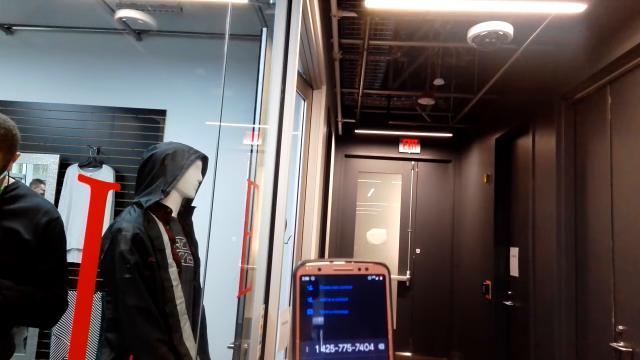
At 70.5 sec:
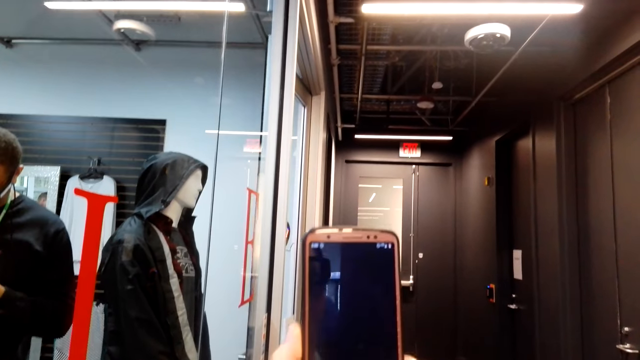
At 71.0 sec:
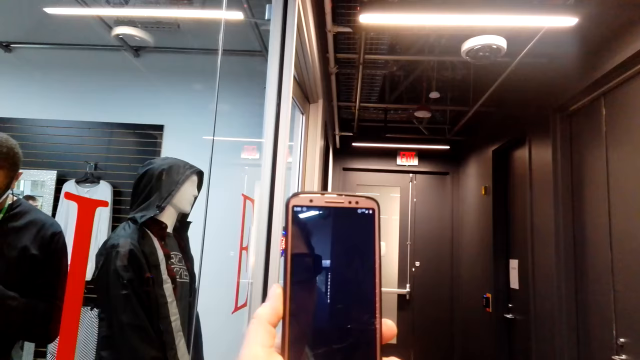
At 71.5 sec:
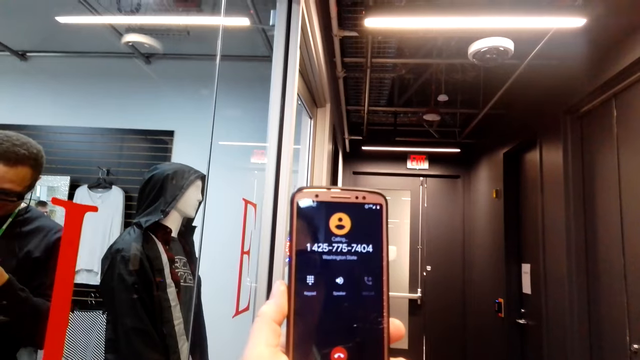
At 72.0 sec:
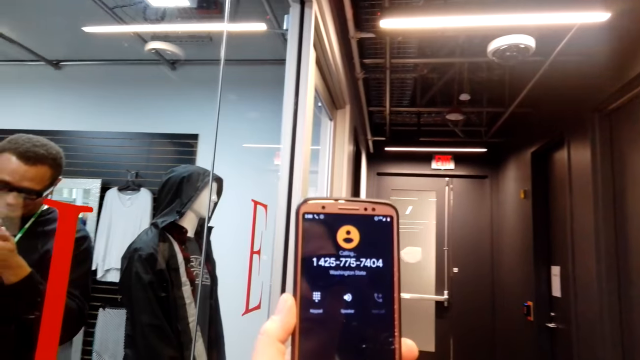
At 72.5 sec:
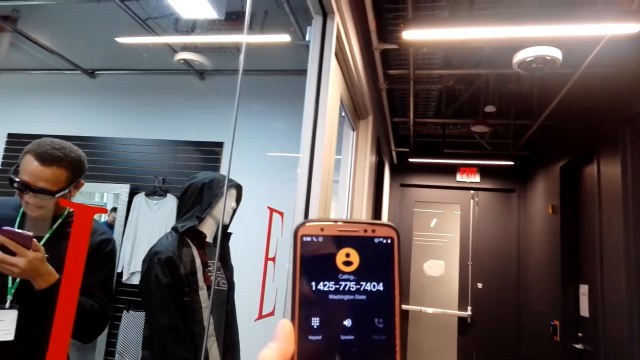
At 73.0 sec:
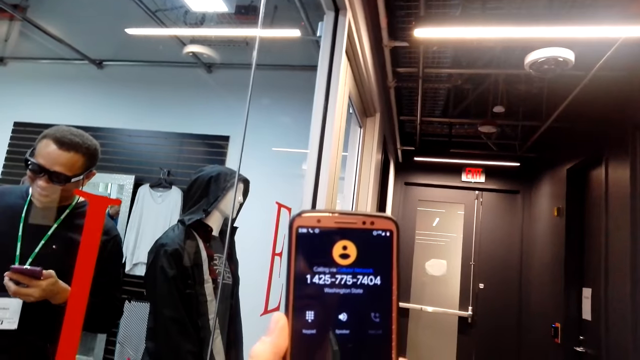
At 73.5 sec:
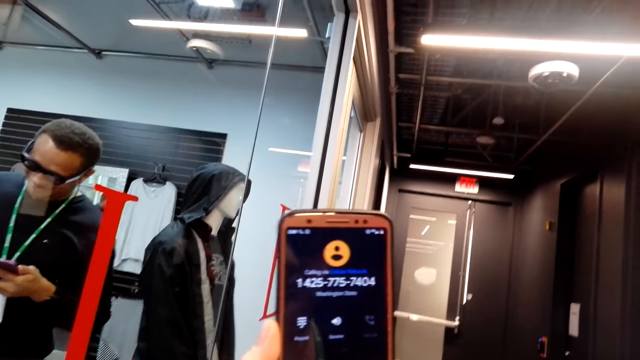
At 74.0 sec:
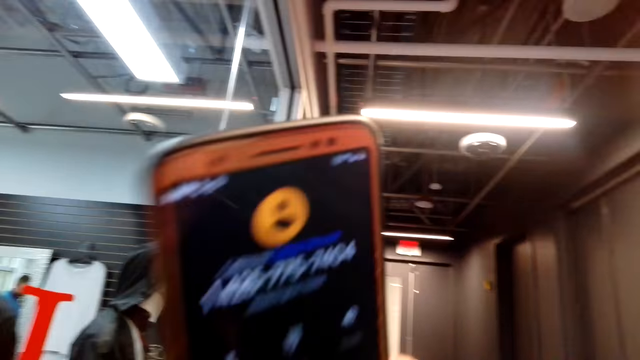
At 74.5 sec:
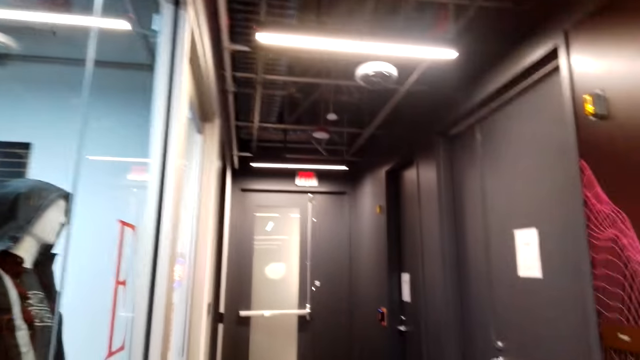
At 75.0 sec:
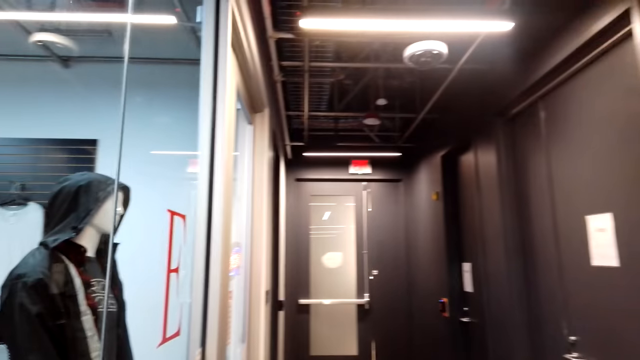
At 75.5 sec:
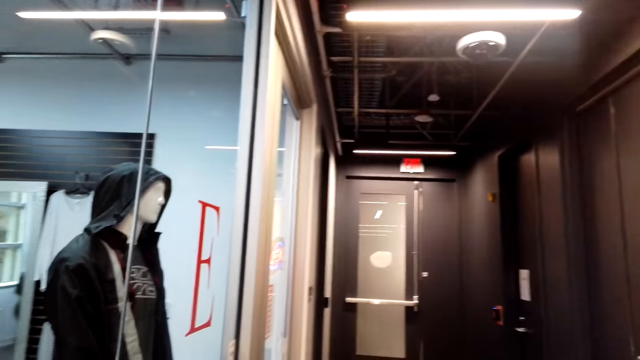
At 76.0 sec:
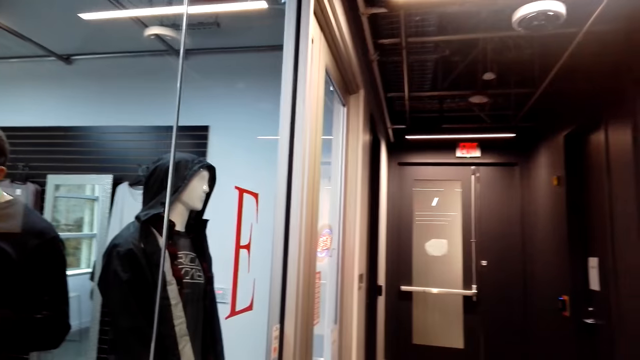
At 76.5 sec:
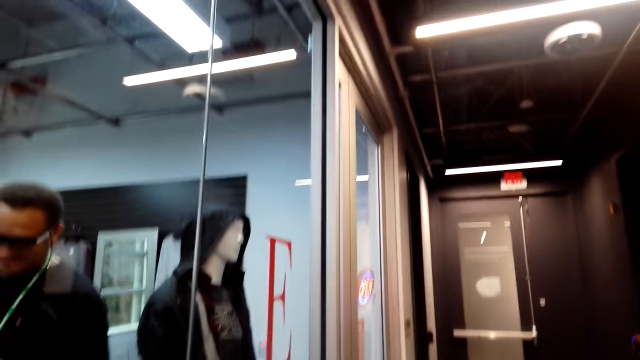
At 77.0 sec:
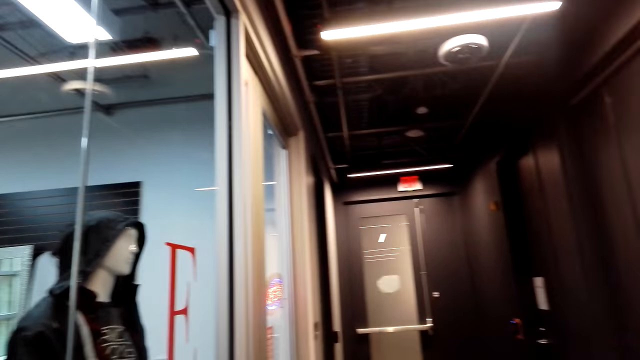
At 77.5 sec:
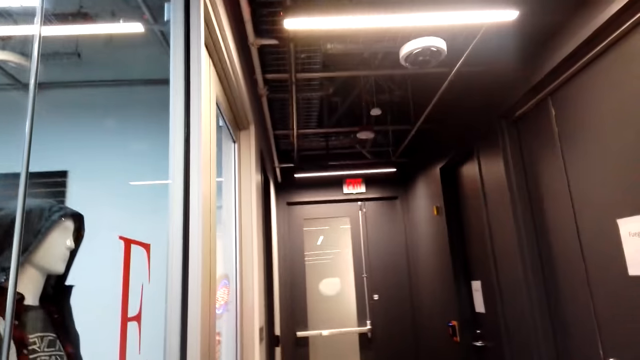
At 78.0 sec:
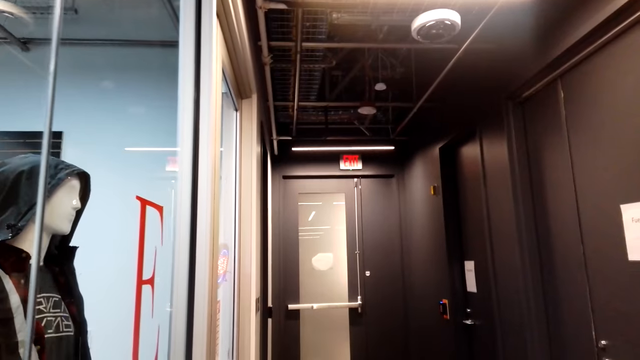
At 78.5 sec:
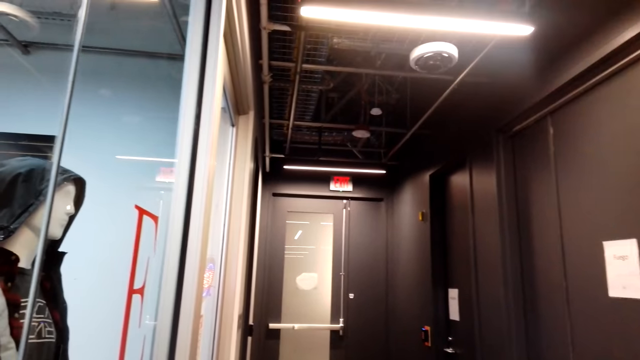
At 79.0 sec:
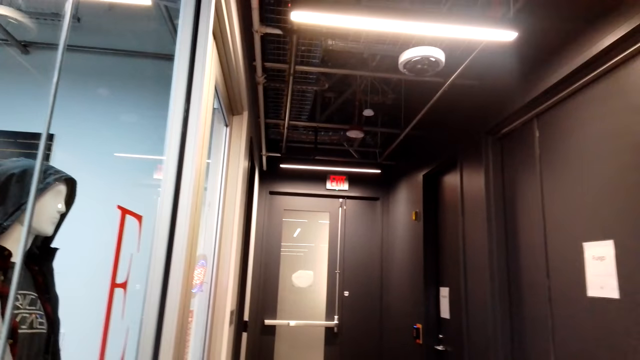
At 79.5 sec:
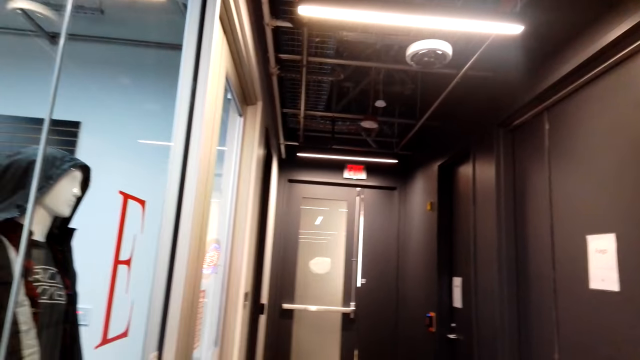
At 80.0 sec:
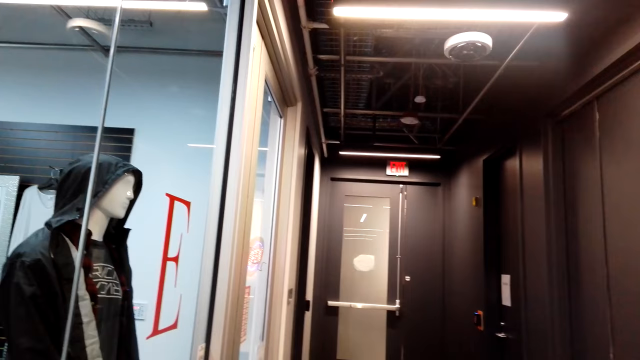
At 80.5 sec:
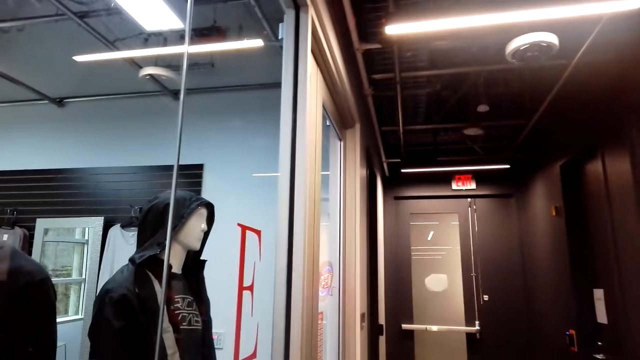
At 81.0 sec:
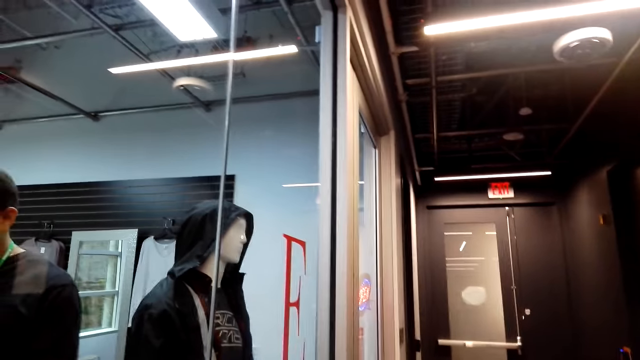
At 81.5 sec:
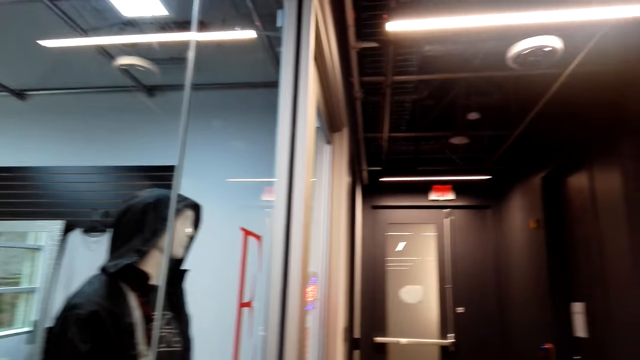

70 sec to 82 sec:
The camera wearer makes a call. They move the phone to the ear.

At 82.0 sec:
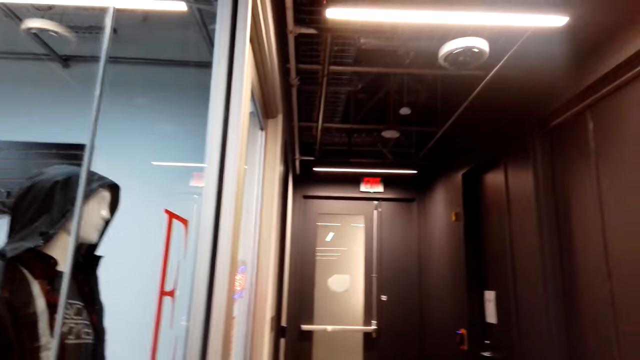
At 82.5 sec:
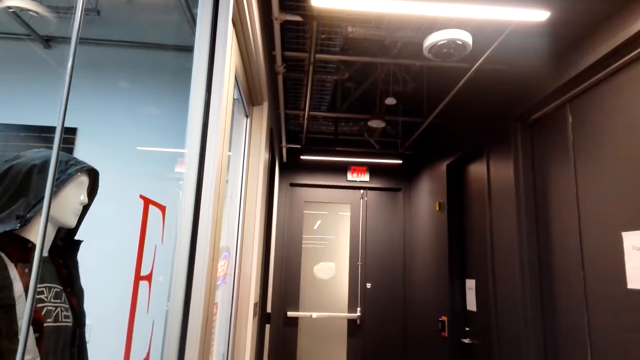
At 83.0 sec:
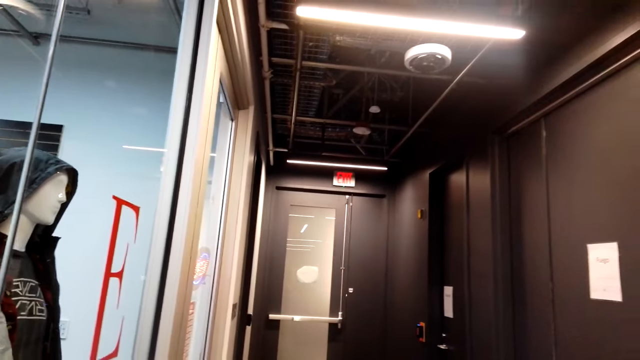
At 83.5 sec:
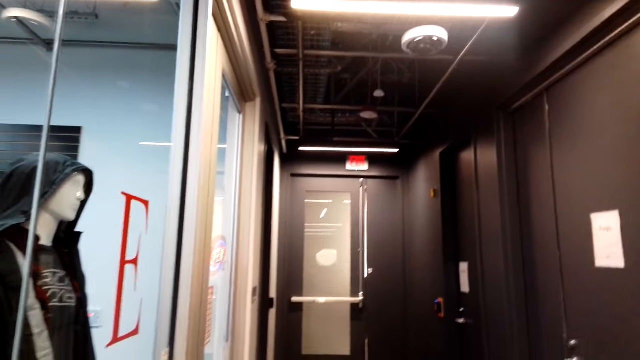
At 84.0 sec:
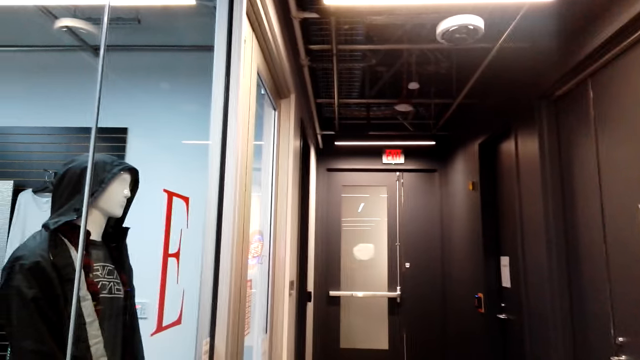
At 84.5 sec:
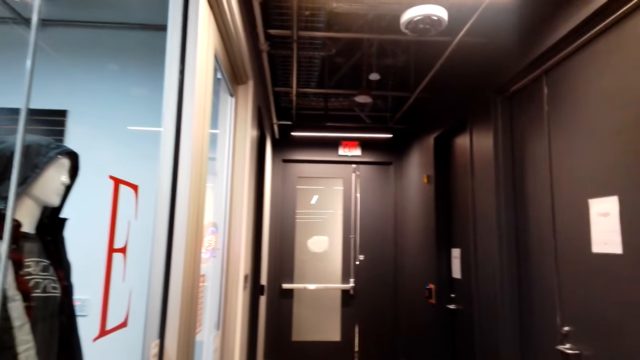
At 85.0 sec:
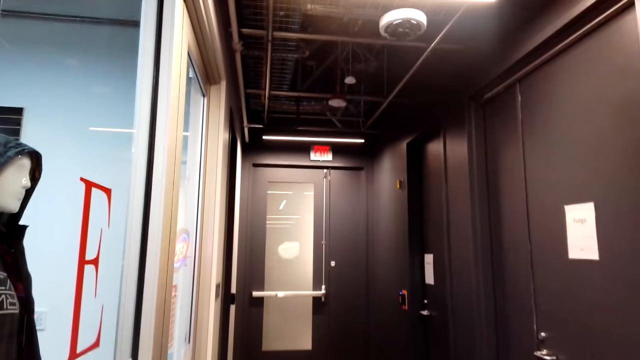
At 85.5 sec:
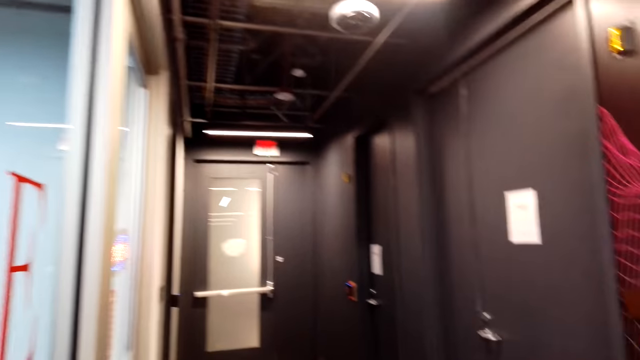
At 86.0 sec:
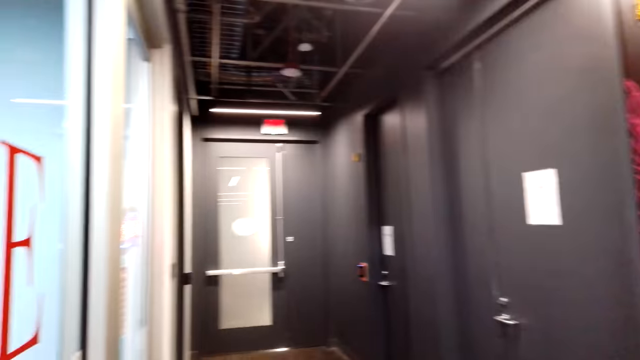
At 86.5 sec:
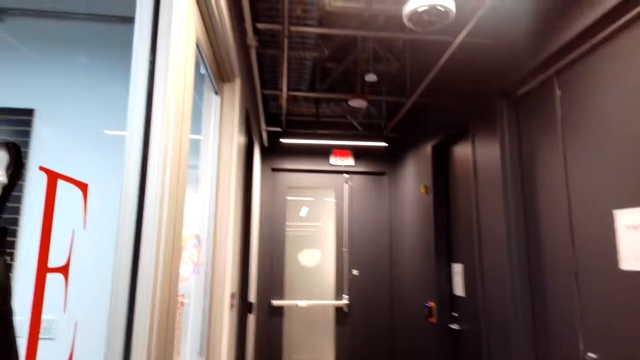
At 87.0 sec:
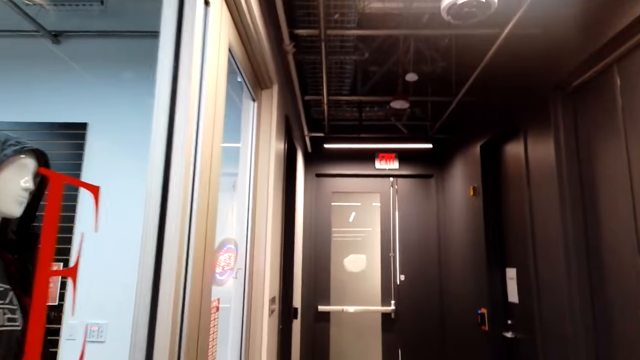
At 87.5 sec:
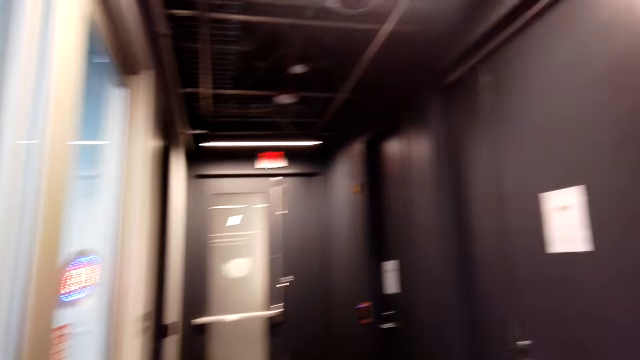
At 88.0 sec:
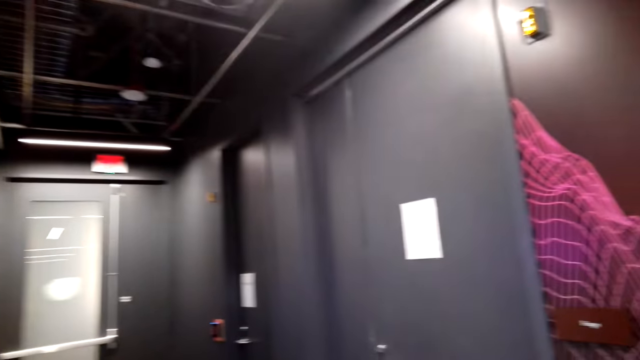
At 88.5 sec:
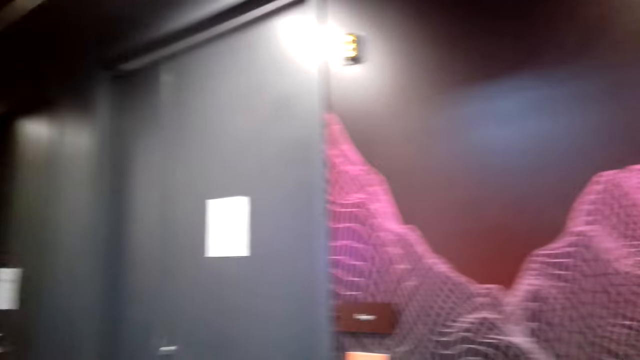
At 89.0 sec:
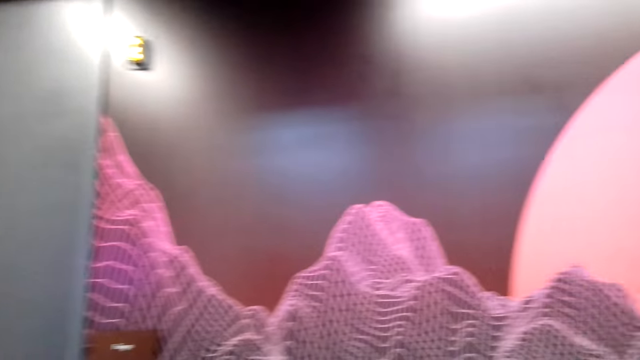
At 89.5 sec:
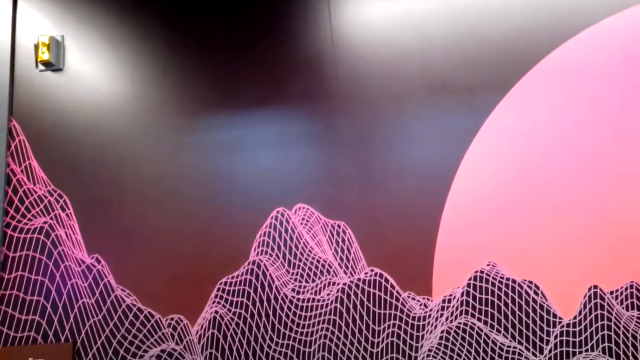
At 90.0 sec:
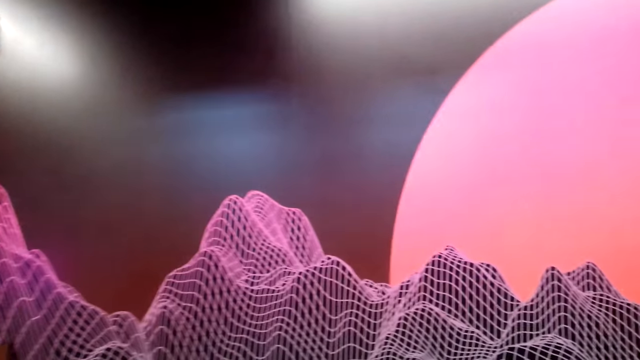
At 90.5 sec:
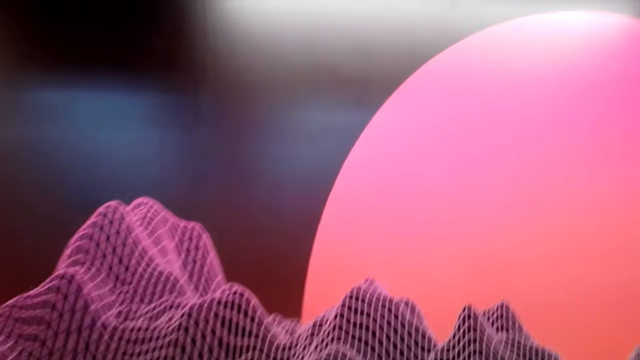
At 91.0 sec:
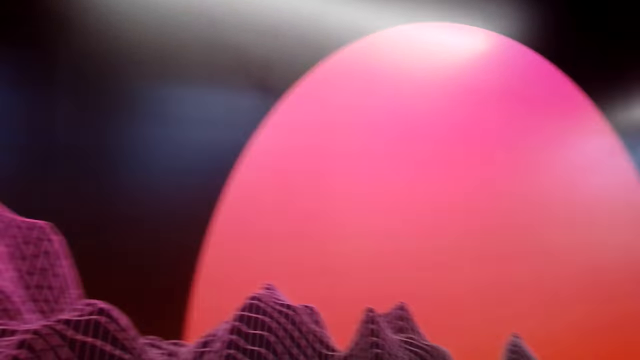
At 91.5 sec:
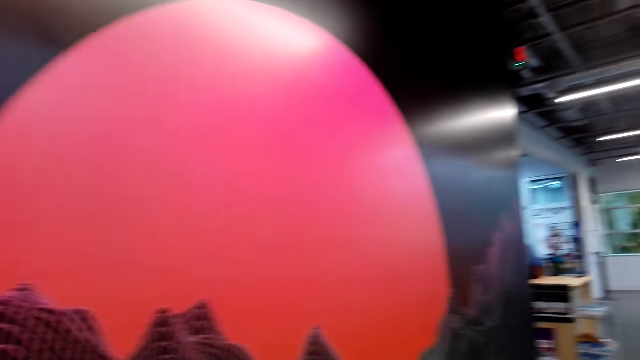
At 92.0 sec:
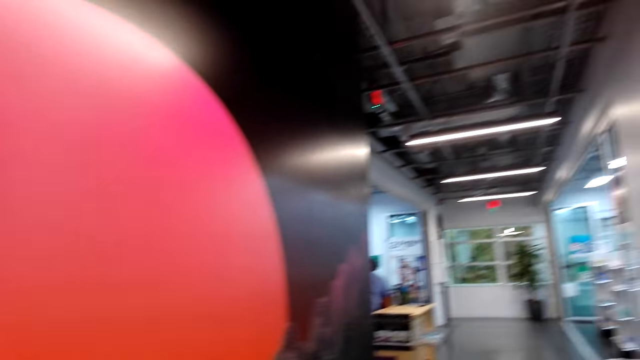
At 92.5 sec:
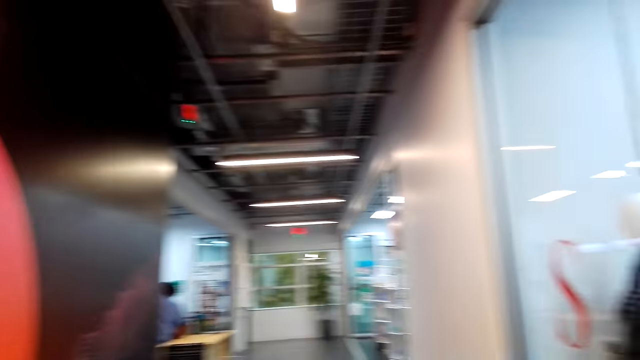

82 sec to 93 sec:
The camera wearer looks round.
